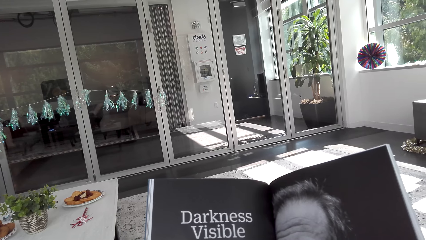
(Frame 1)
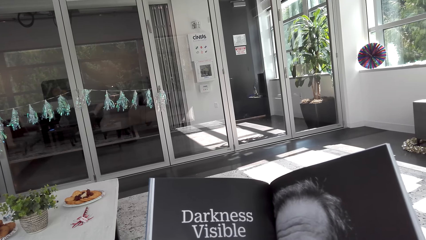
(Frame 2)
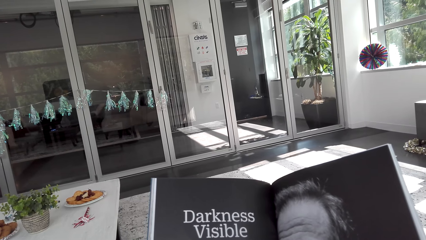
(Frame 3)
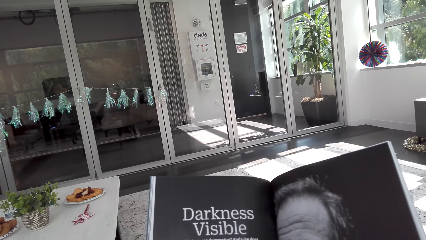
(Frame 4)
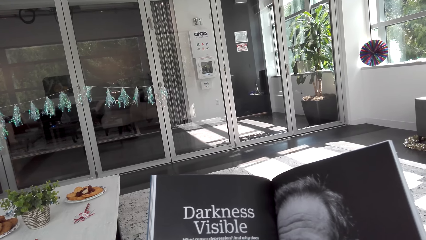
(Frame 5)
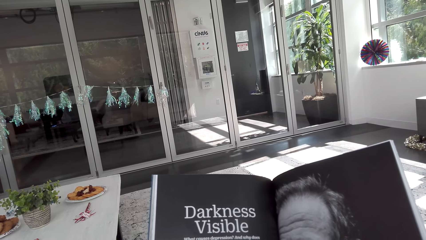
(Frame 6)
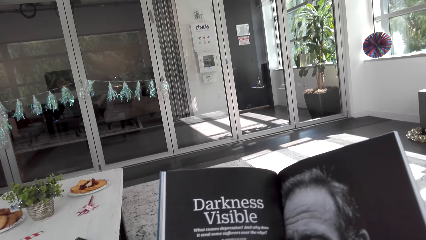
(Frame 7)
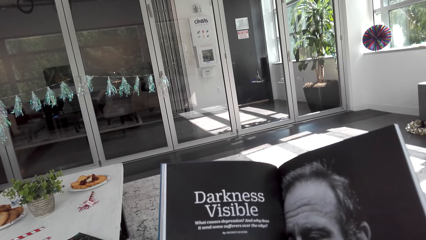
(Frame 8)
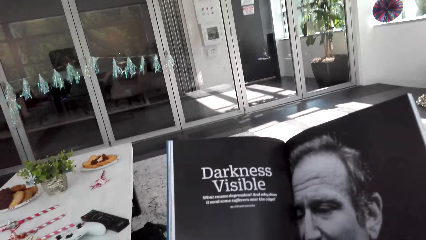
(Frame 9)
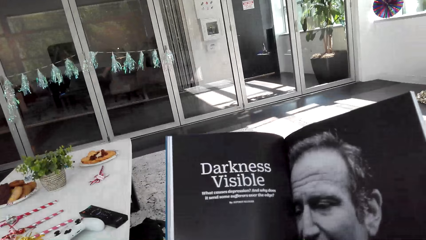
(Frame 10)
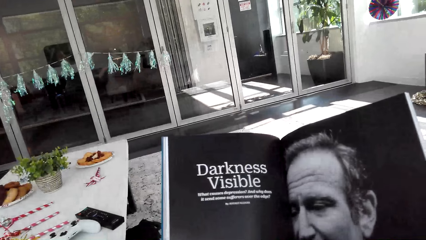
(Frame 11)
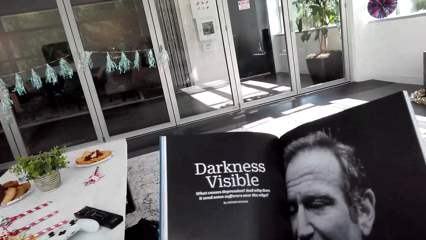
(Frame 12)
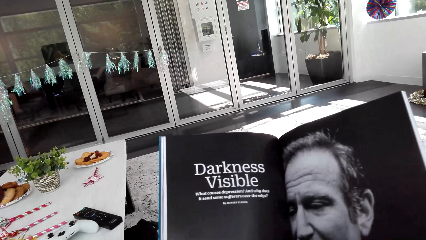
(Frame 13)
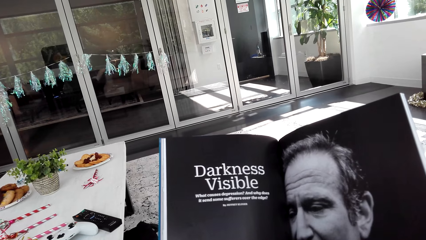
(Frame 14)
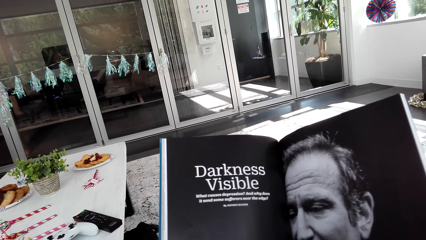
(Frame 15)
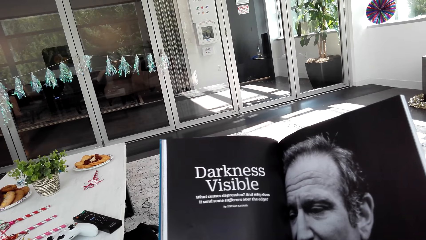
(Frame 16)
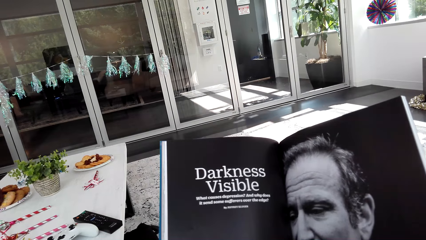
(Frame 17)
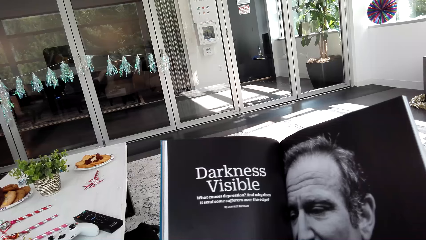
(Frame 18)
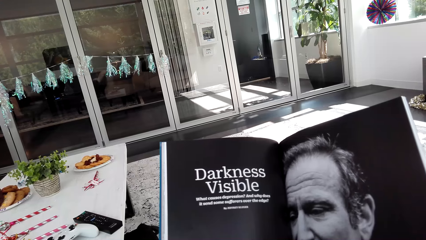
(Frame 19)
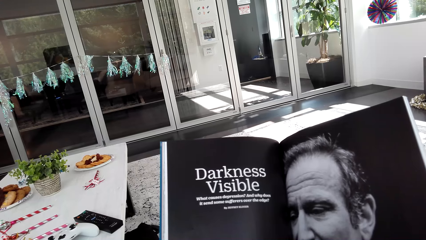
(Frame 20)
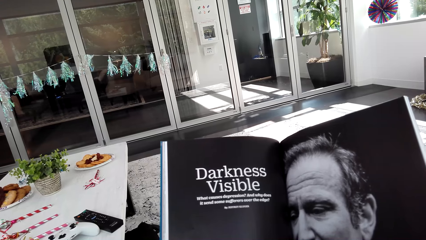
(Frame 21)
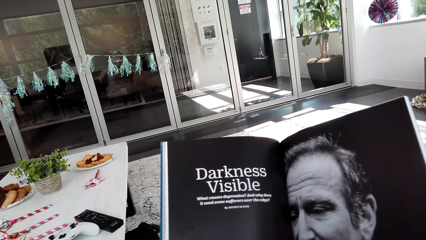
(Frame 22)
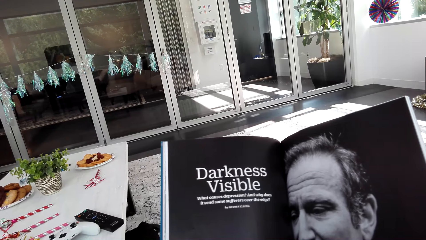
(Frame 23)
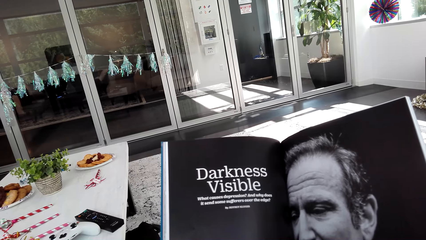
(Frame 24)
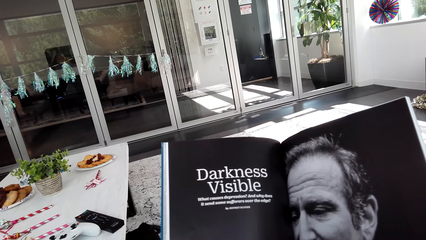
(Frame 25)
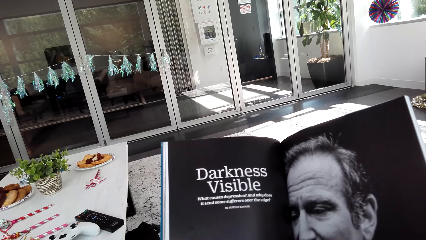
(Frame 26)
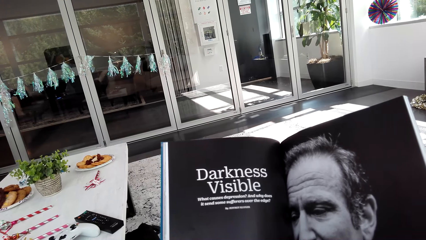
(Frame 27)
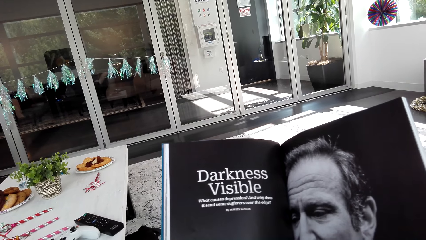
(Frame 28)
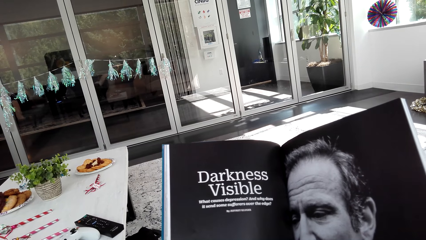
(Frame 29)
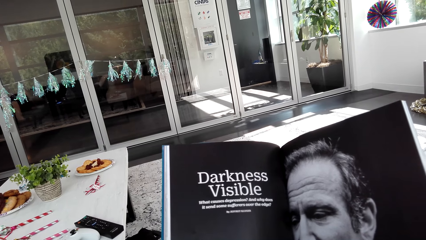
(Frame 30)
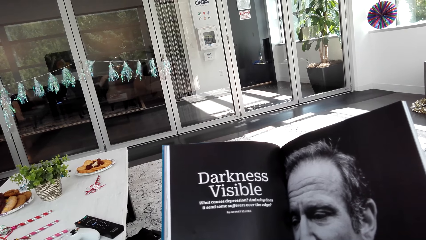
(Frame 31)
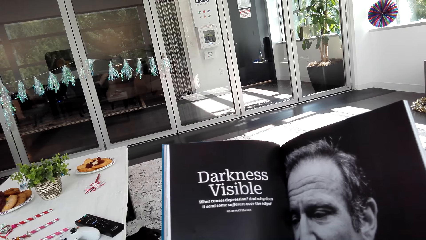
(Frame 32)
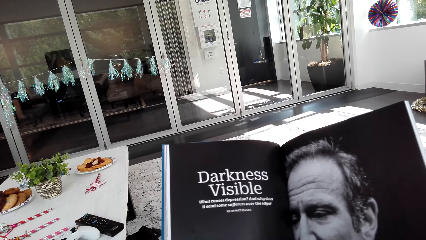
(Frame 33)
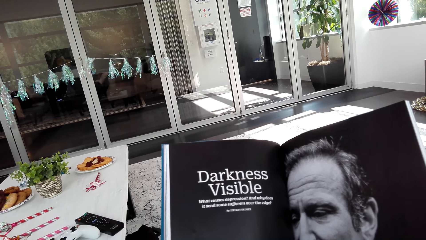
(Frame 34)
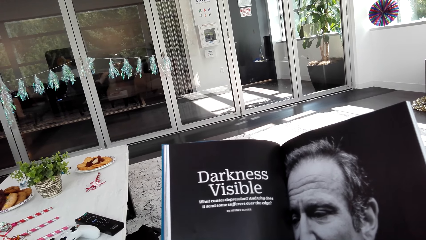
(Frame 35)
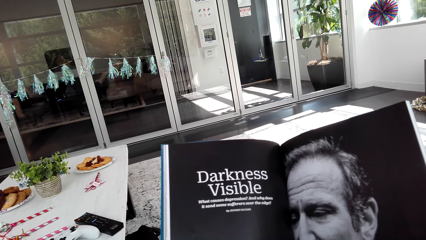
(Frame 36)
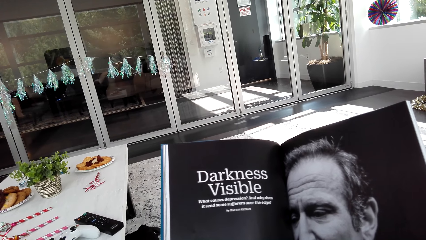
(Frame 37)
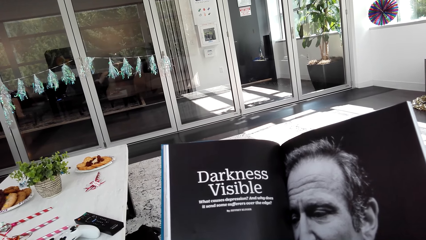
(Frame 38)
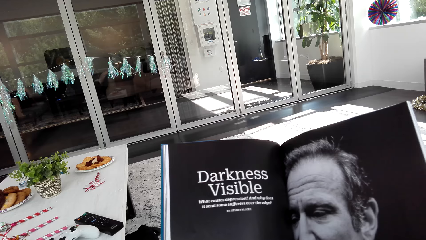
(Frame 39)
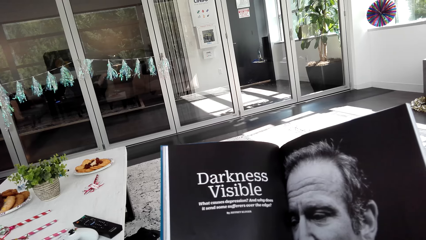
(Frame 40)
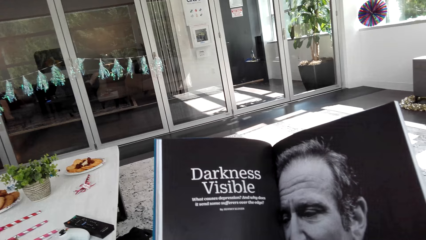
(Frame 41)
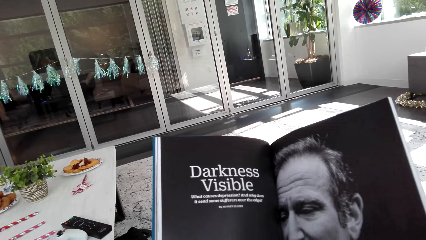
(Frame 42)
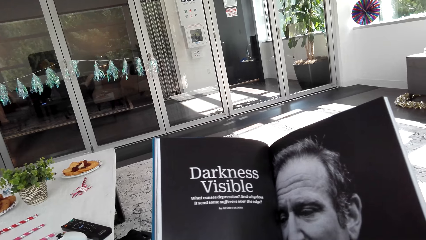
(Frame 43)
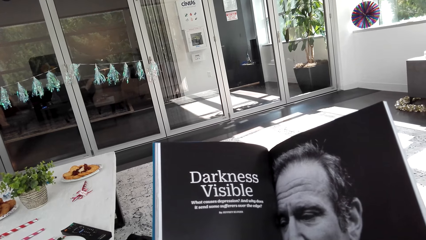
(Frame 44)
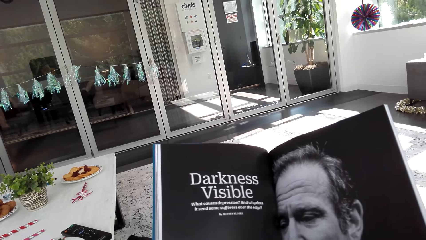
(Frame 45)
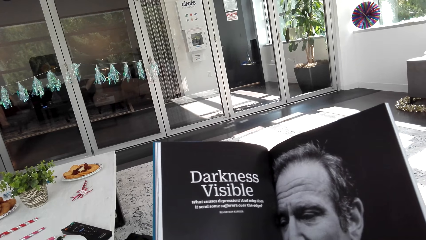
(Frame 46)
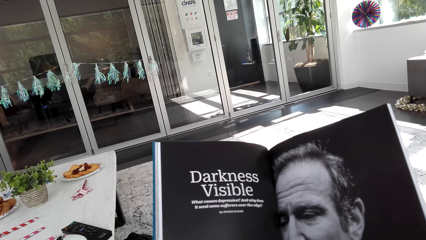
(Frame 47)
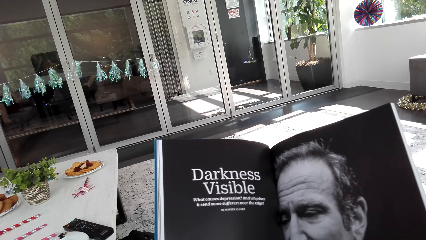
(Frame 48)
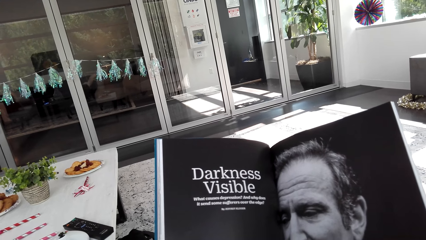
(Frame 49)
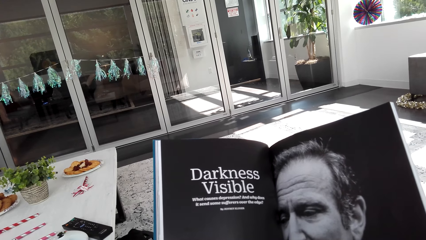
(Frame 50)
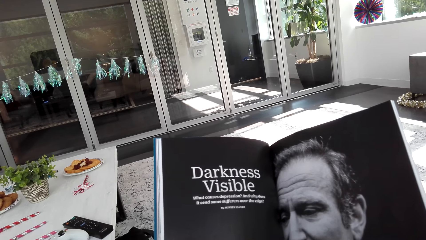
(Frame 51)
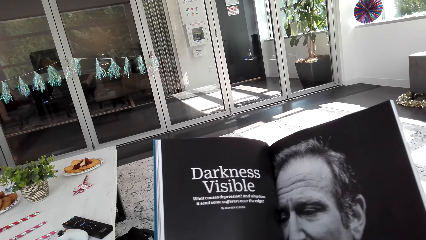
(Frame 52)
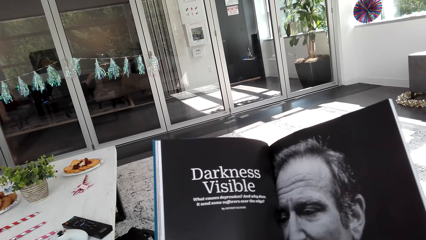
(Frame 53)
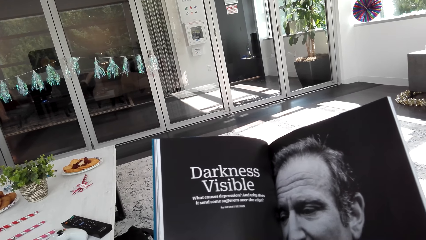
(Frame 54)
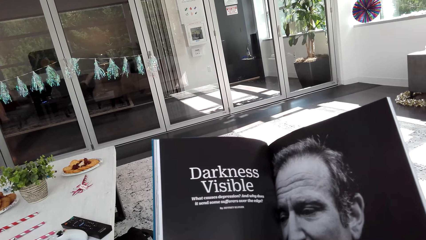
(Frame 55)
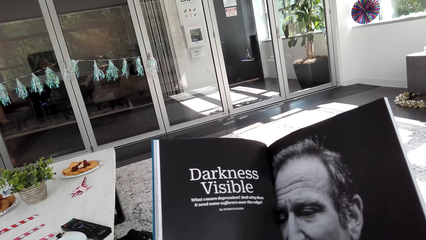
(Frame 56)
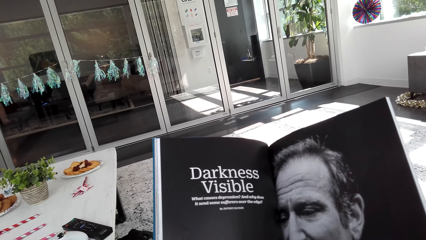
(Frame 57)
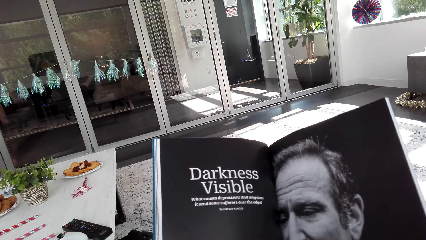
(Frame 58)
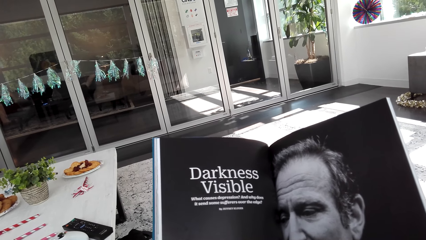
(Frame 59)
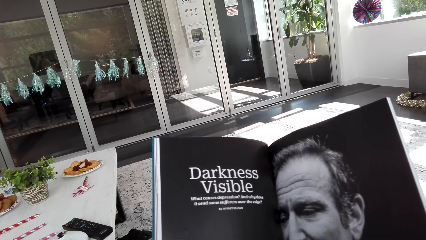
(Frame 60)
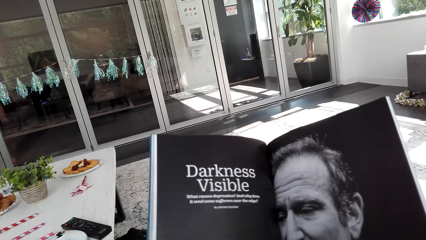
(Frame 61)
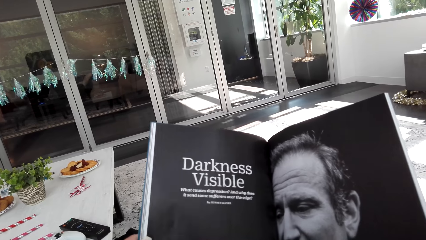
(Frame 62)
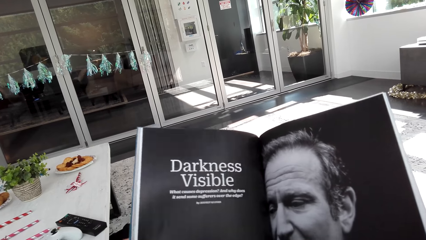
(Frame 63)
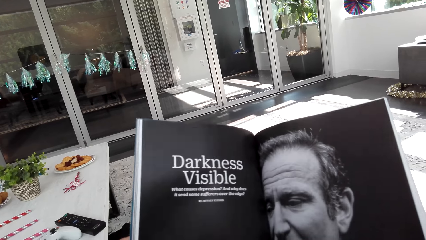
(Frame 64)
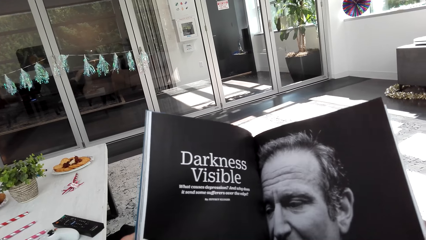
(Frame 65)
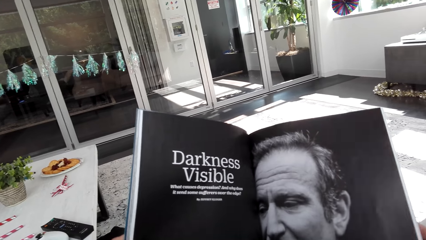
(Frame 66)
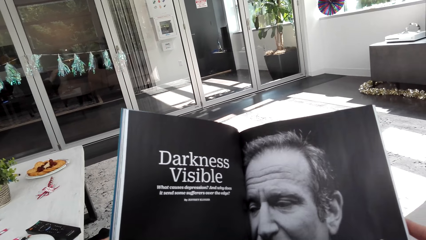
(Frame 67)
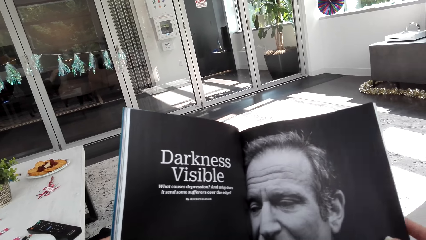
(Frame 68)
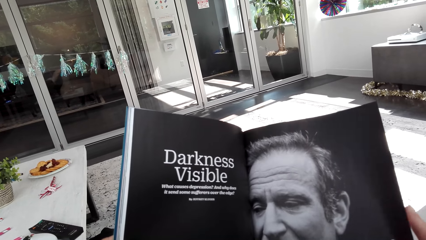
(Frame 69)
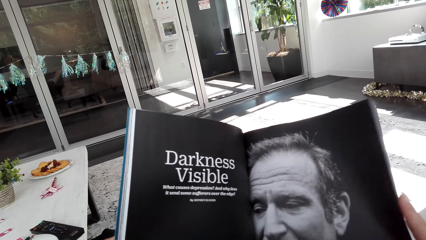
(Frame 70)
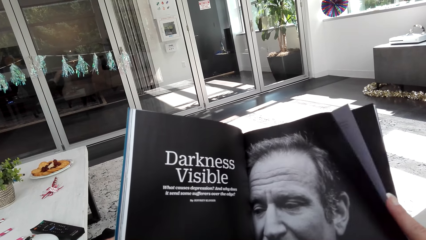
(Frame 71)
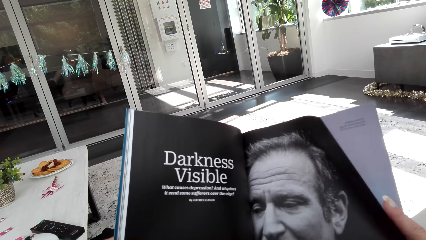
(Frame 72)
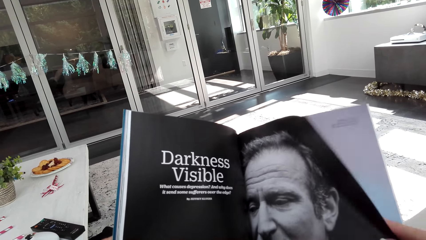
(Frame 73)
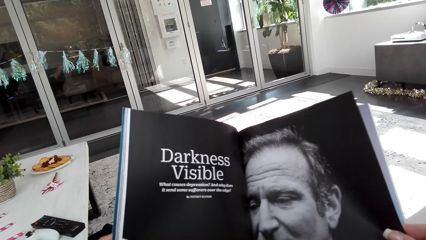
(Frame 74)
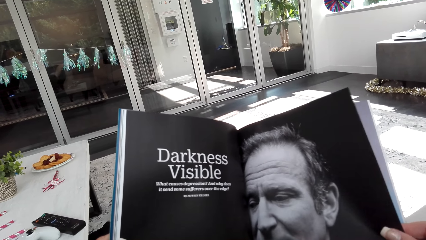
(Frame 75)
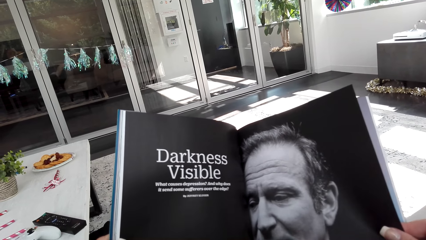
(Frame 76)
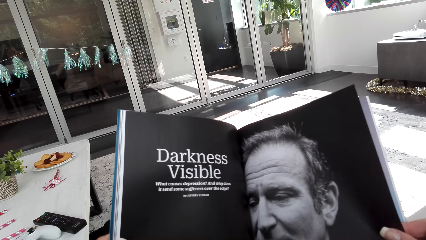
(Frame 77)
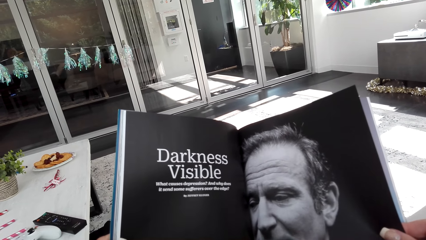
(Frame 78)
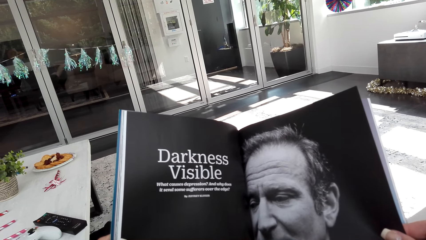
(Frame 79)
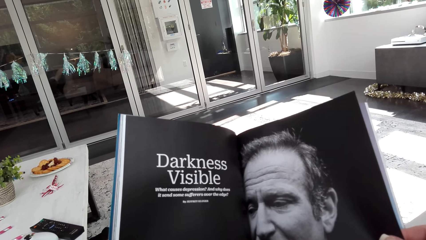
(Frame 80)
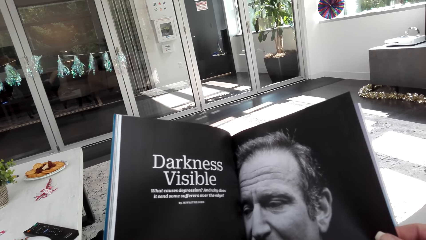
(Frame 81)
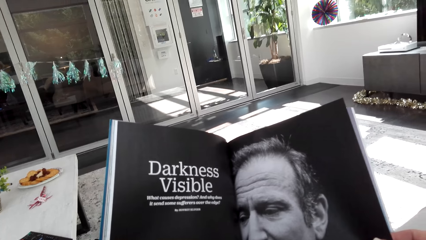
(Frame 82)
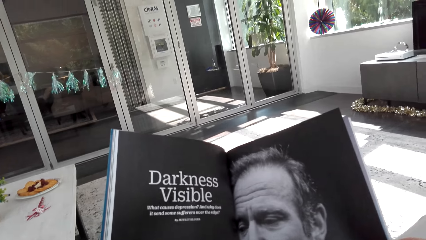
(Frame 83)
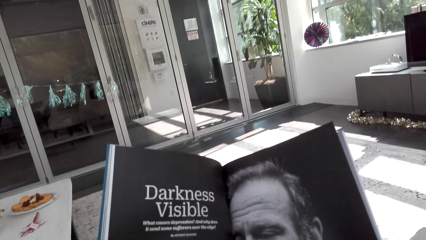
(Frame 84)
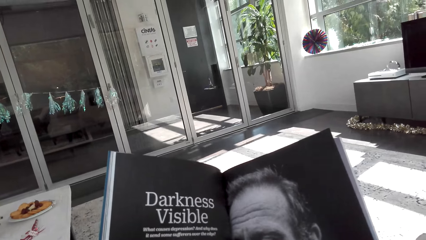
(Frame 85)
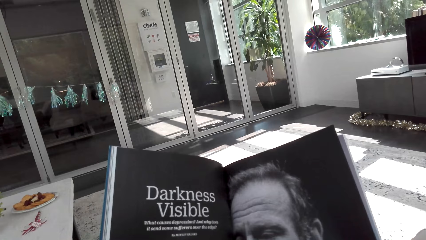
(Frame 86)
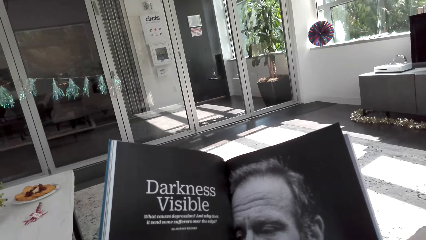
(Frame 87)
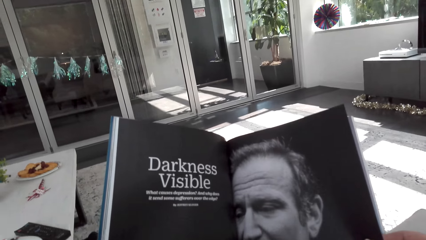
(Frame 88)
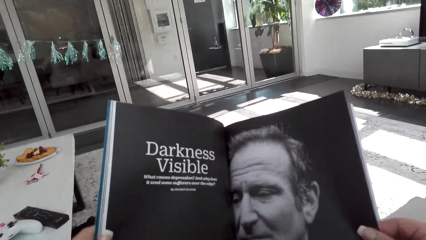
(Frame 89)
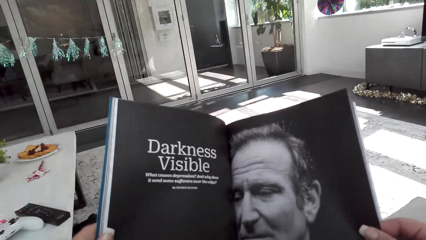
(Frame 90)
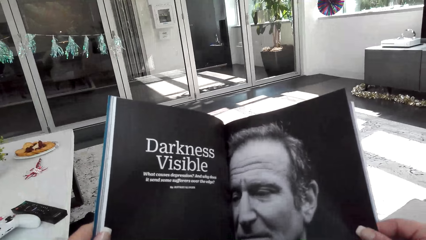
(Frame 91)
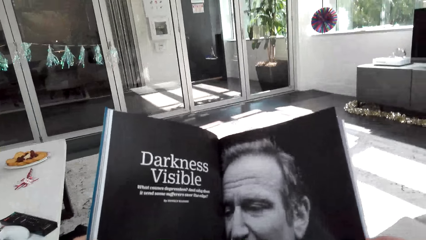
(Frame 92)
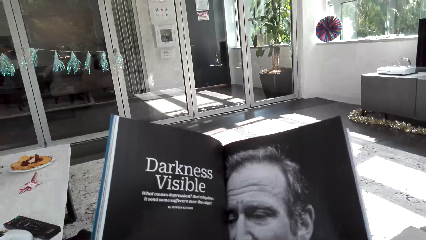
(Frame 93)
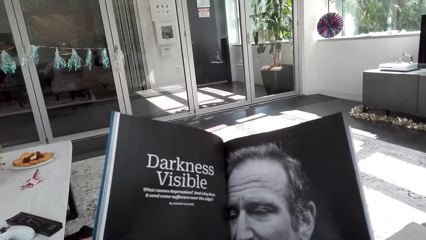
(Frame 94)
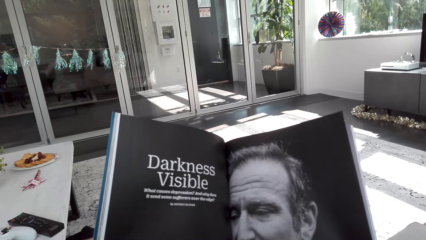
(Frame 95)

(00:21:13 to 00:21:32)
The camera wearer holds the page.
